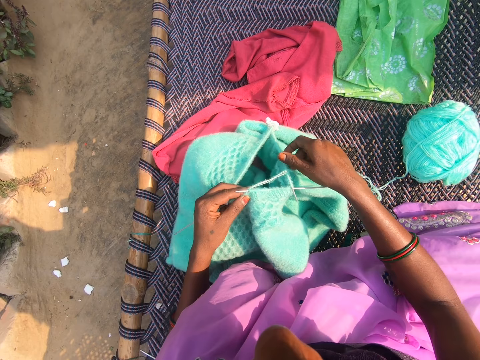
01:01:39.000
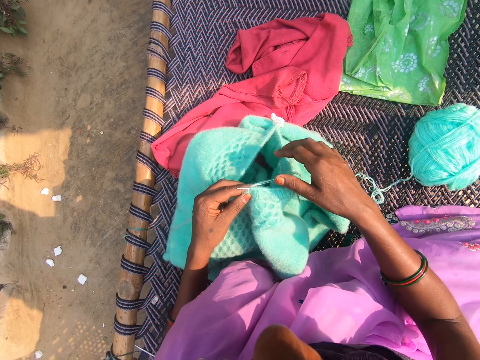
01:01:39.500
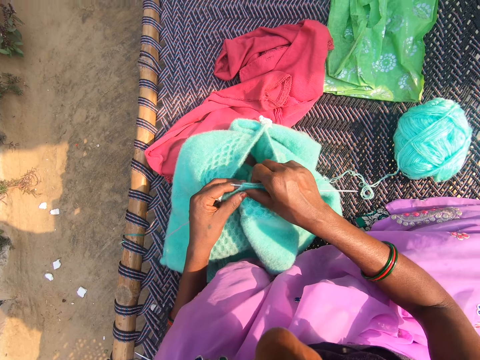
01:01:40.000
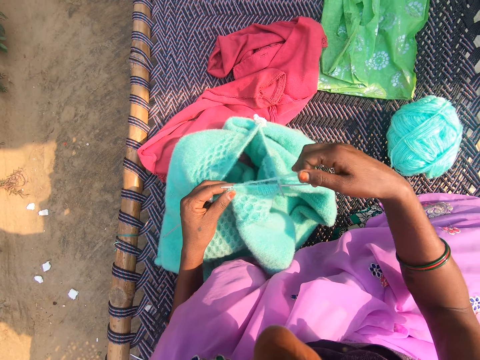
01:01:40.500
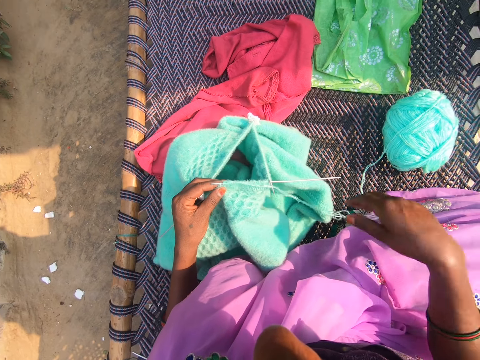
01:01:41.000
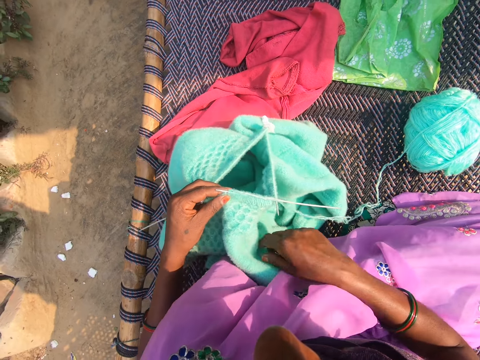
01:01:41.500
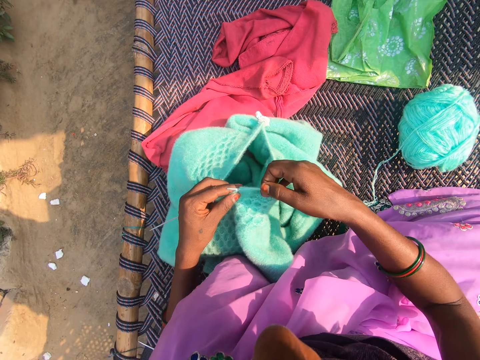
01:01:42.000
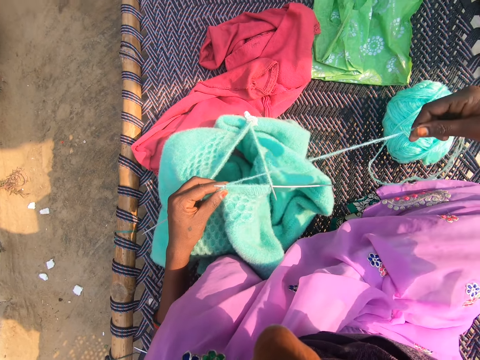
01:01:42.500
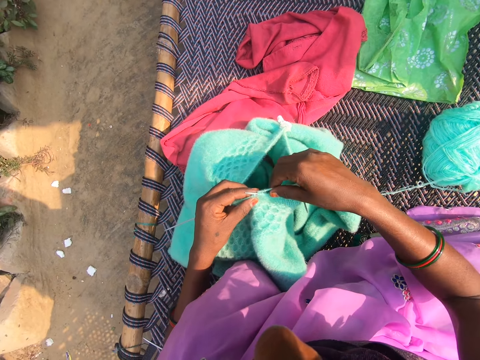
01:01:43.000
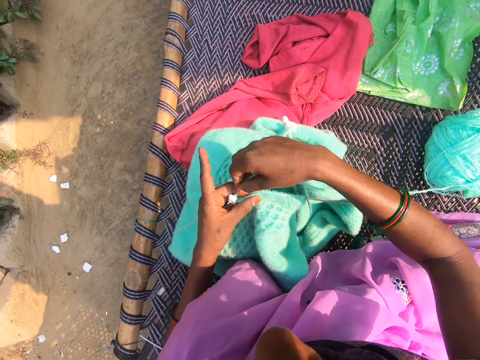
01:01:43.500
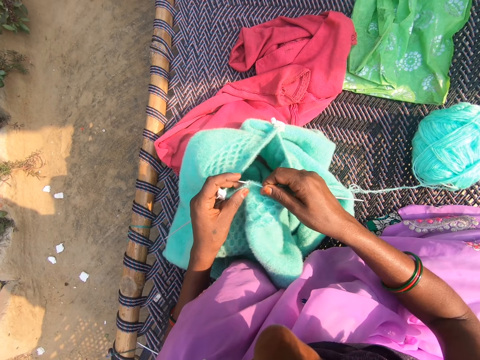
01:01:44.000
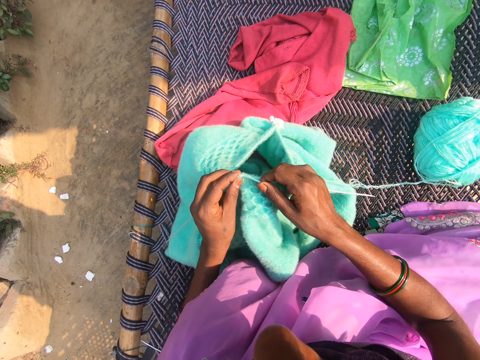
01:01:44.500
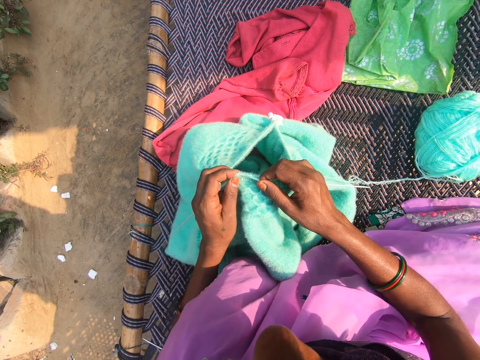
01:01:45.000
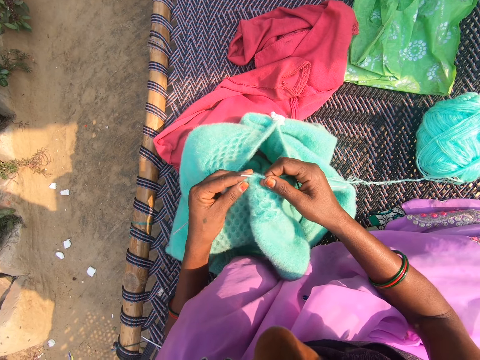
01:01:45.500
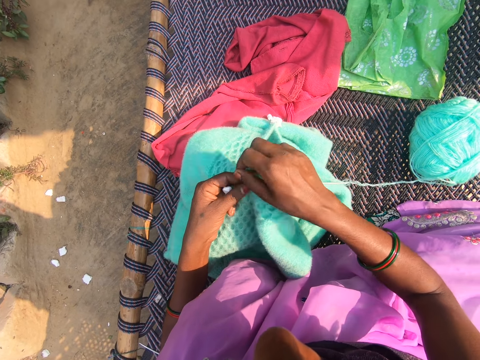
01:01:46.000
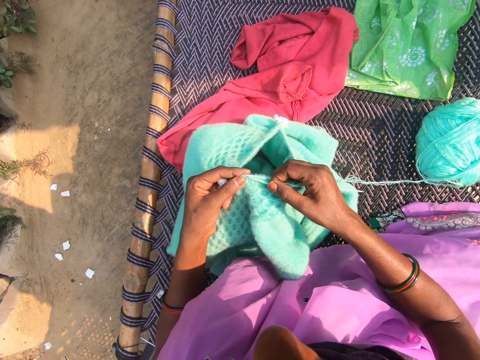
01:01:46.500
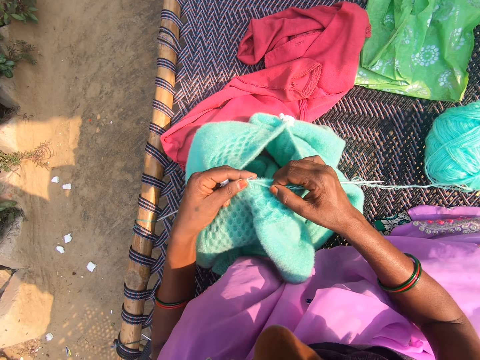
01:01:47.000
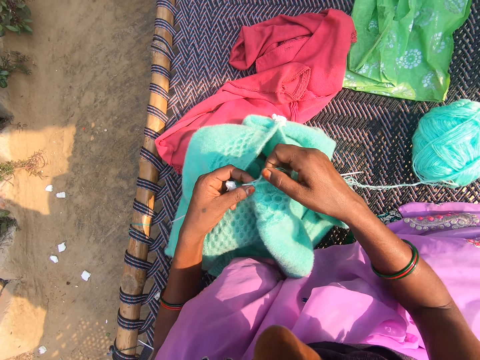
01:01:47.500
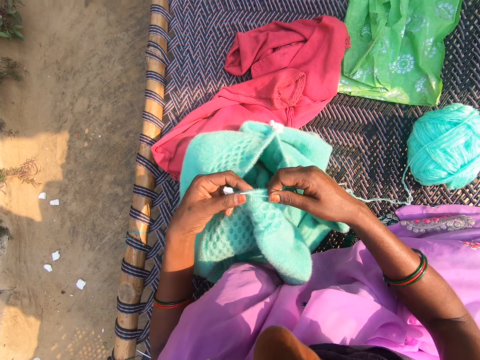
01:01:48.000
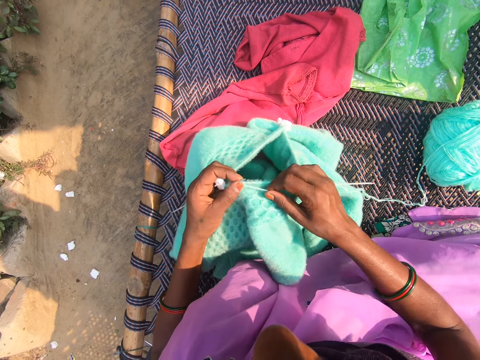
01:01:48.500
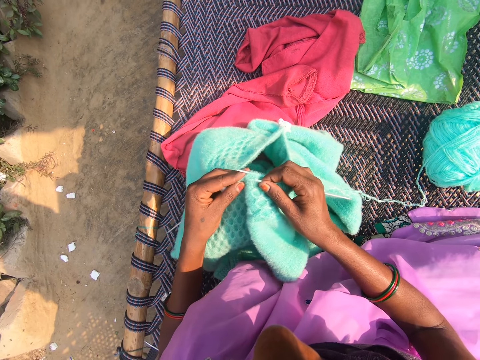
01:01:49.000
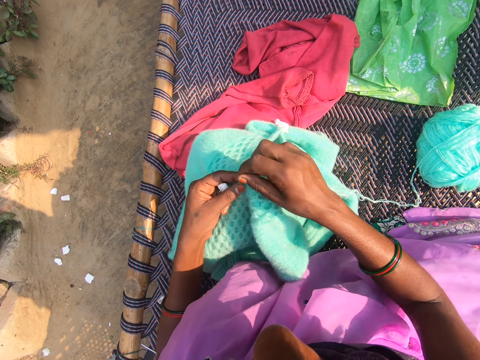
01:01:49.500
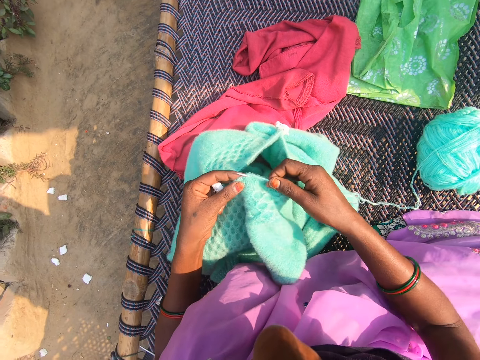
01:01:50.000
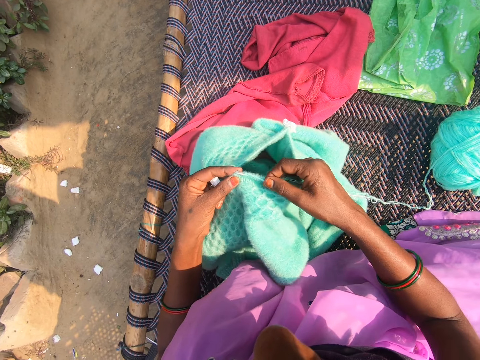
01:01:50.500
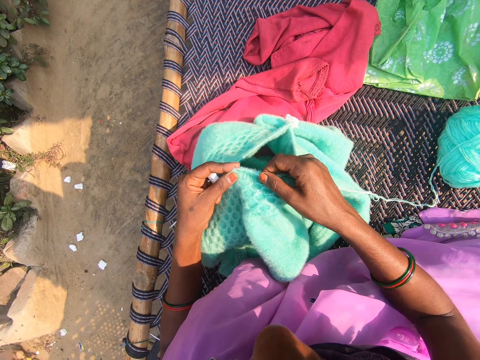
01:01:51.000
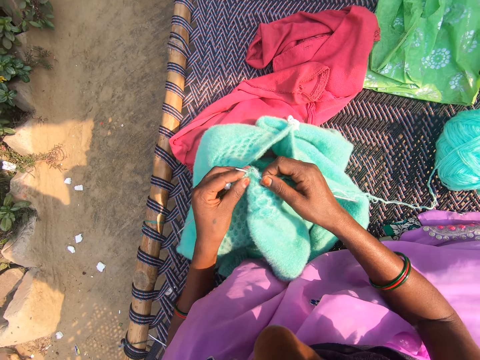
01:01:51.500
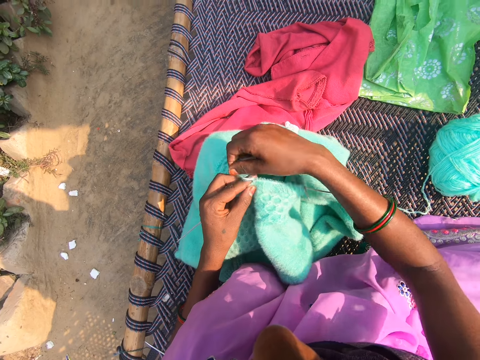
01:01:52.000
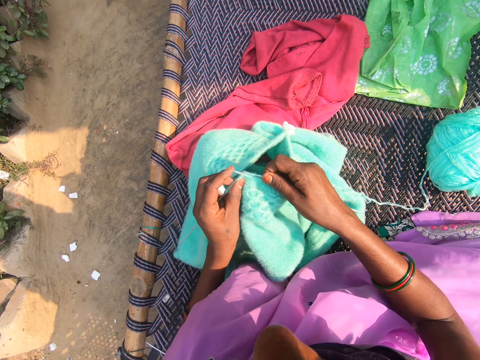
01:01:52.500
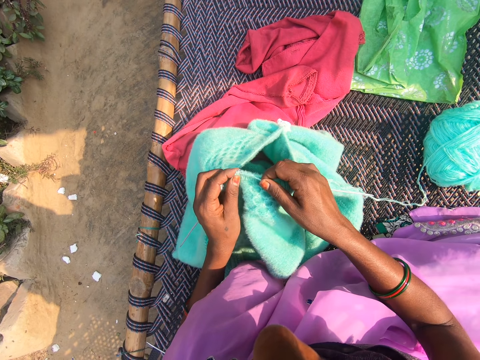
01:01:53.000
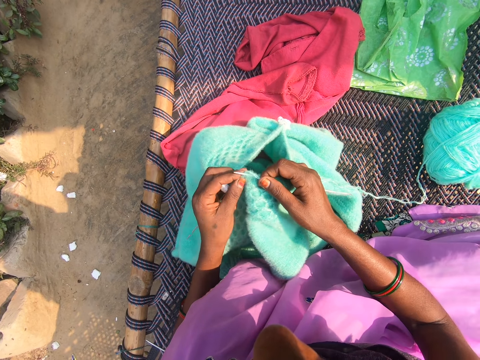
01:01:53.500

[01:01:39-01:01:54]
The camera wearer straightens the thread. They hold the sweater. They straighten the thread. They hold the thread. They straighten the thread. They roll the thread around the crochet. They sew the sweater. They roll the thread around the crochet. They sew the sweater. They roll the thread around the crochet. They sew the sweater. They roll the thread around the crochet. They sew the sweater. They roll the thread around the crochet. They sew the sweater.

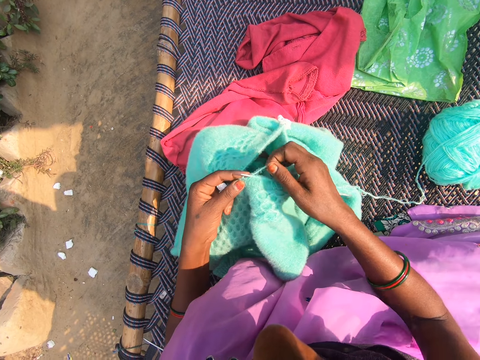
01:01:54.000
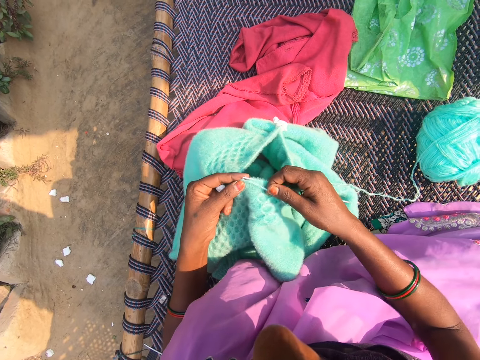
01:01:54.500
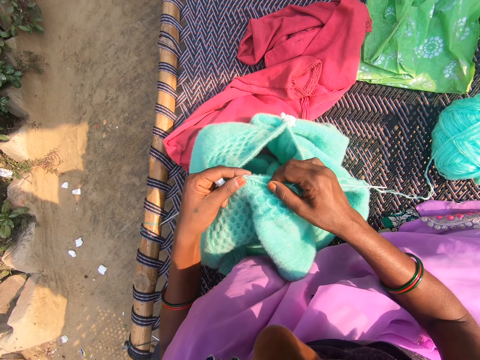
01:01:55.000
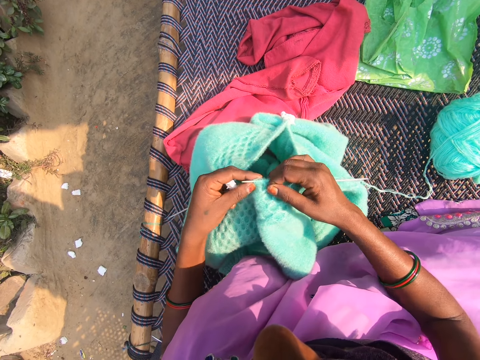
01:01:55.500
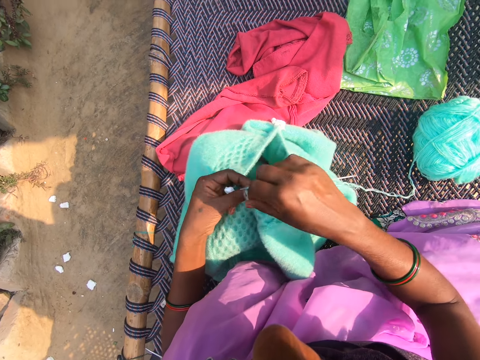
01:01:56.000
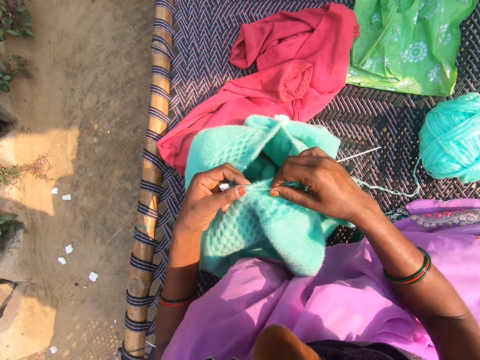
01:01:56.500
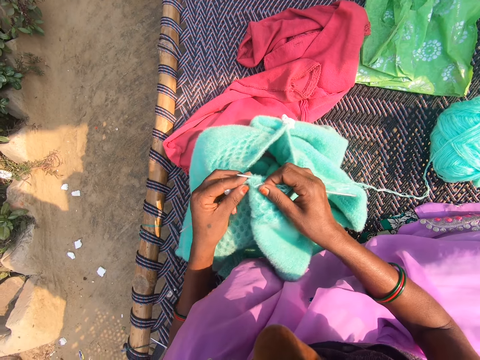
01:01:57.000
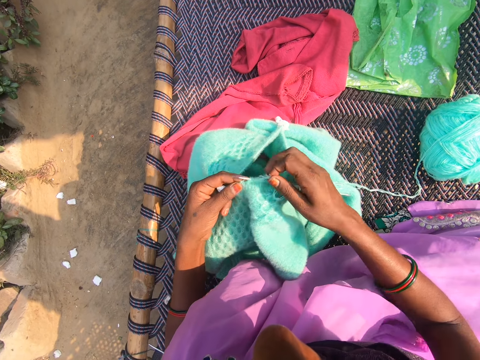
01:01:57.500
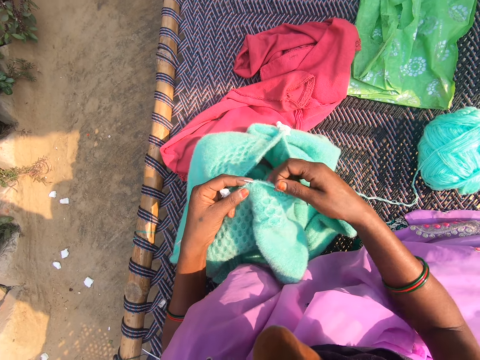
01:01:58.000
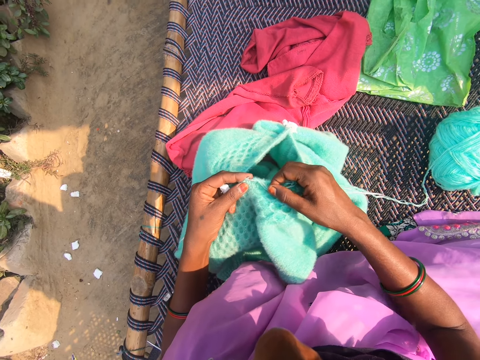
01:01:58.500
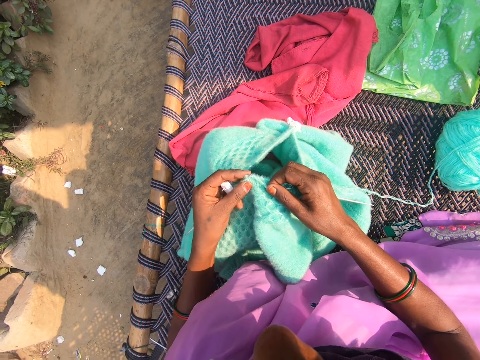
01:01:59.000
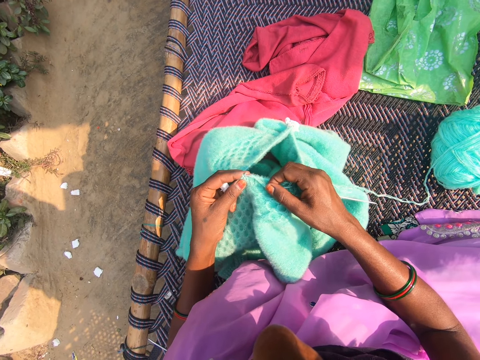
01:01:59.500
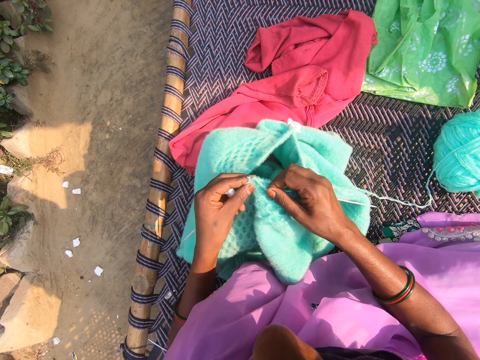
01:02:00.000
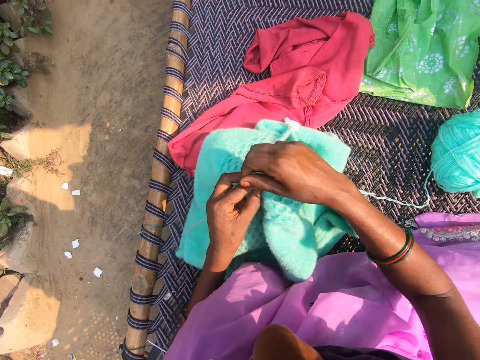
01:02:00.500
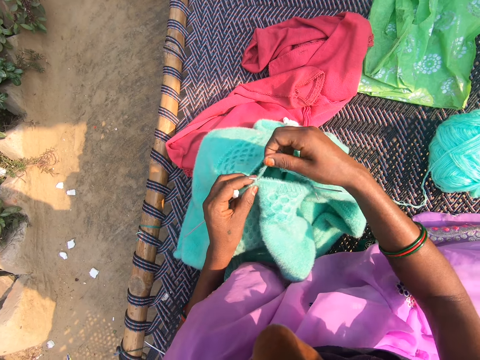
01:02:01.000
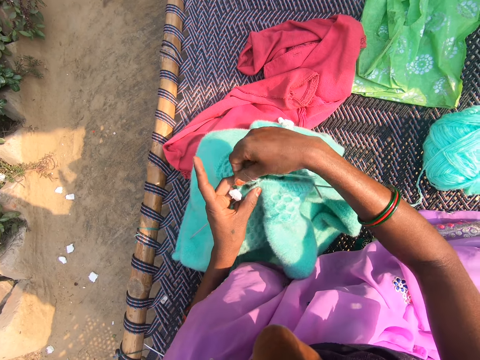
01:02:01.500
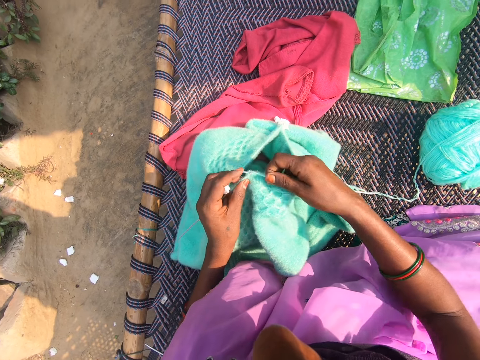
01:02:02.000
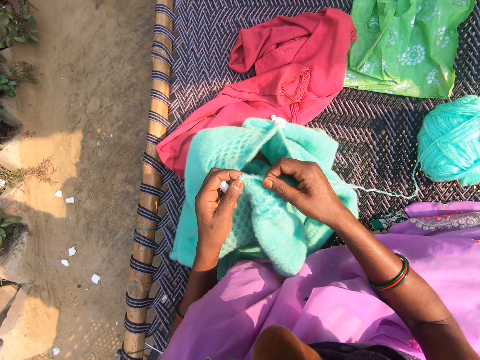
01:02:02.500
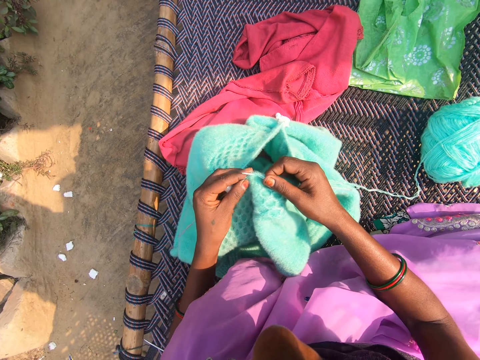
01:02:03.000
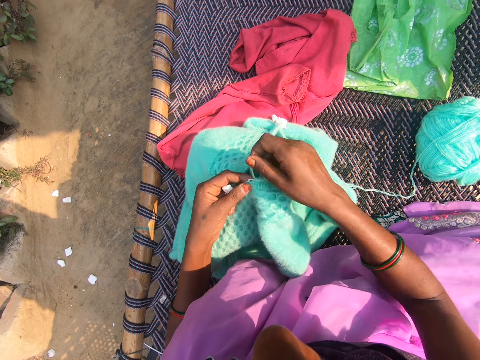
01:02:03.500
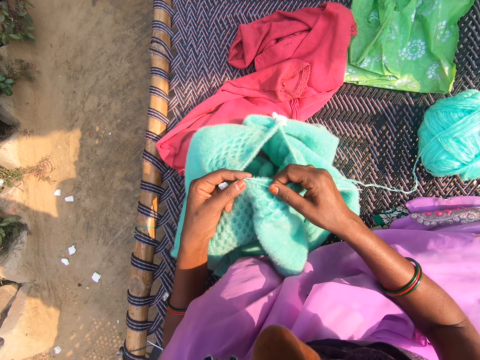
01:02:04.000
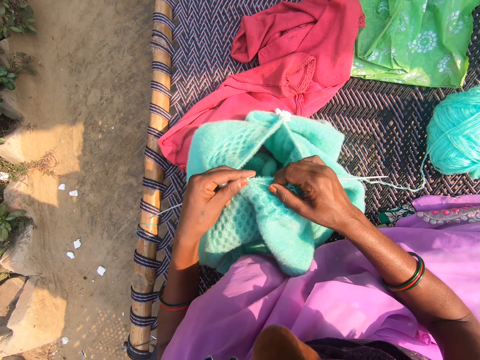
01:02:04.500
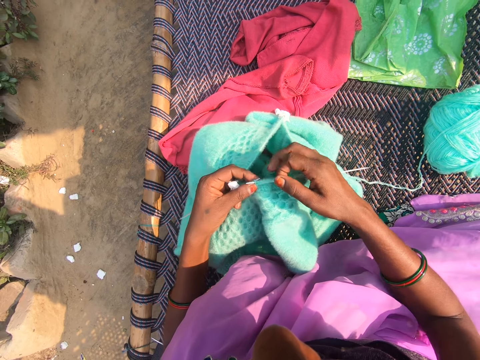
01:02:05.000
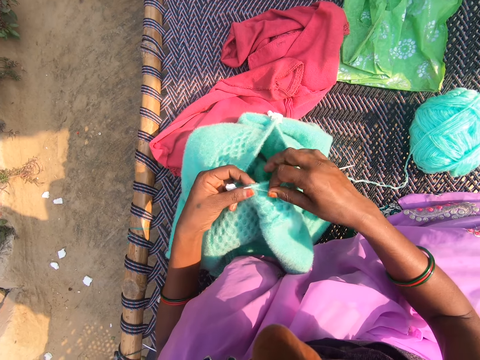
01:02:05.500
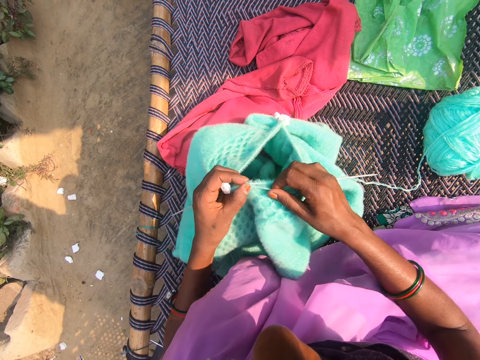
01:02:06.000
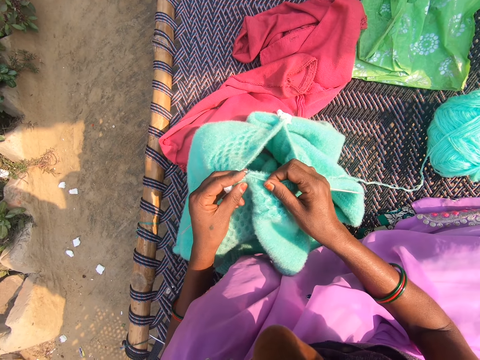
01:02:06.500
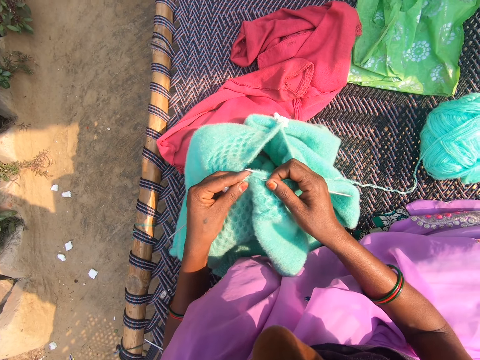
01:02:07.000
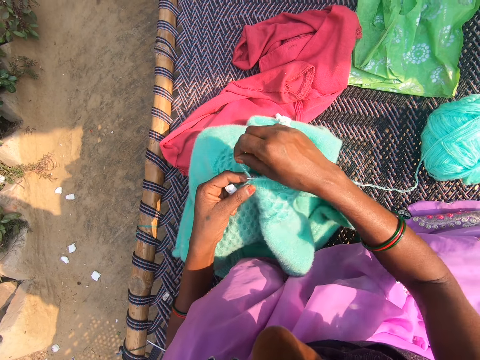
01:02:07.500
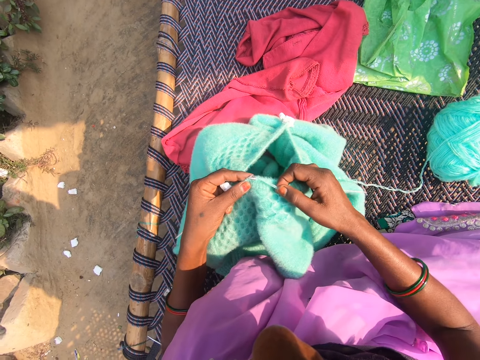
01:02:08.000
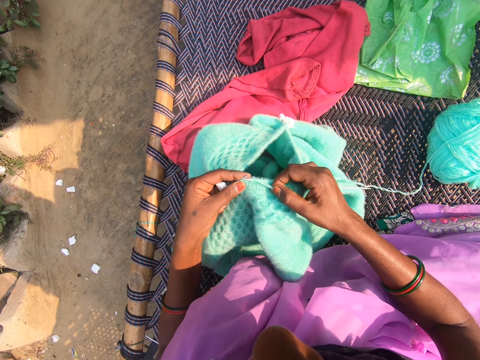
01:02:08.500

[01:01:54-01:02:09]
The camera wearer rolls the thread around the crochet. They sew the sweater. They roll the thread around the crochet. They sew the sweater. They roll the thread around the crochet. They sew the sweater. They roll the thread around the crochet. They sew the sweater. They roll the thread around the crochet. They sew the sweater. They roll the thread around the crochet. They sew the sweater. They roll the thread around the crochet.
